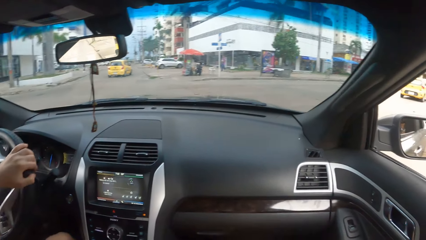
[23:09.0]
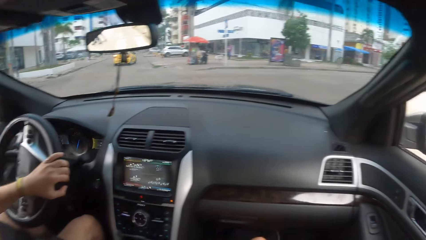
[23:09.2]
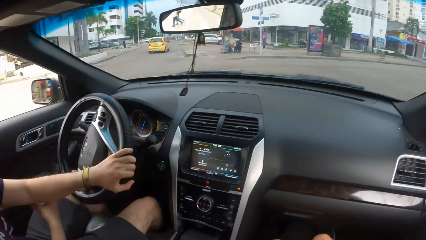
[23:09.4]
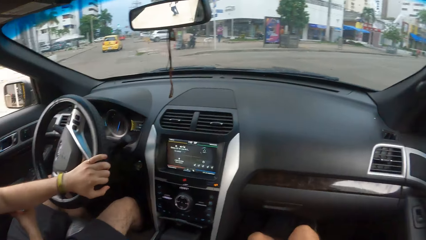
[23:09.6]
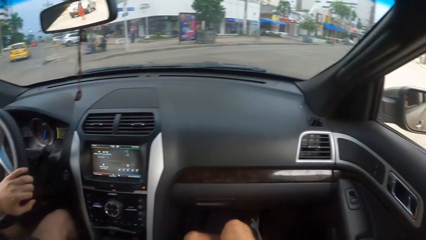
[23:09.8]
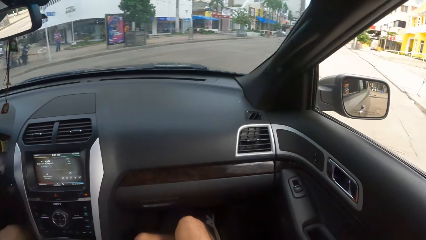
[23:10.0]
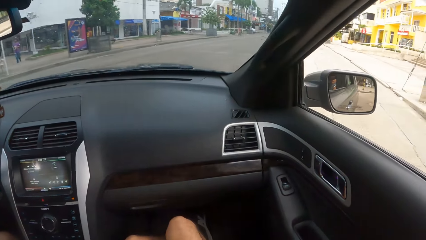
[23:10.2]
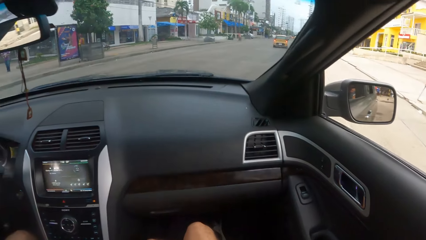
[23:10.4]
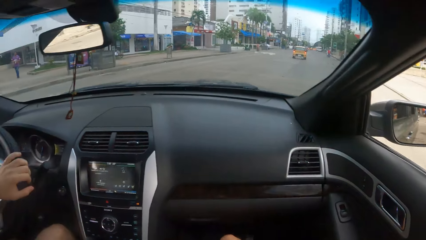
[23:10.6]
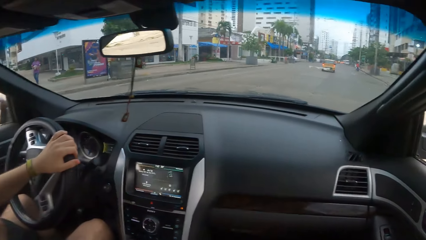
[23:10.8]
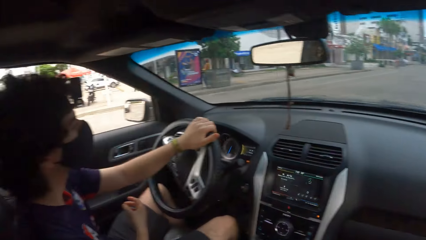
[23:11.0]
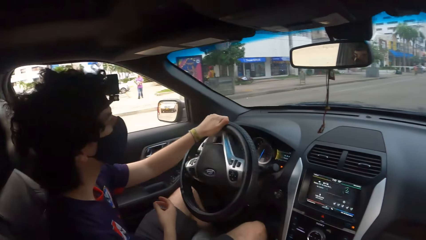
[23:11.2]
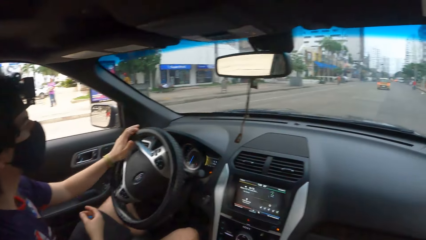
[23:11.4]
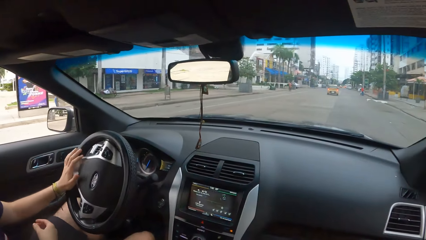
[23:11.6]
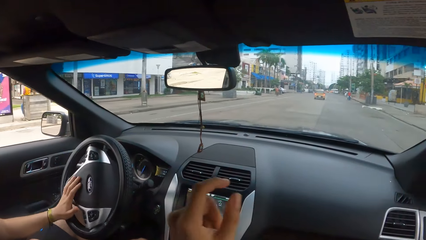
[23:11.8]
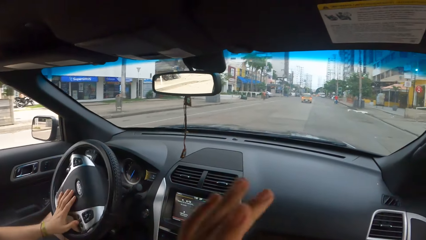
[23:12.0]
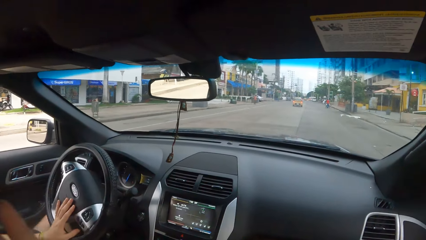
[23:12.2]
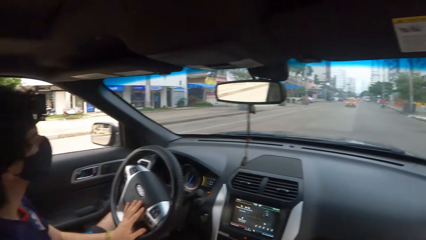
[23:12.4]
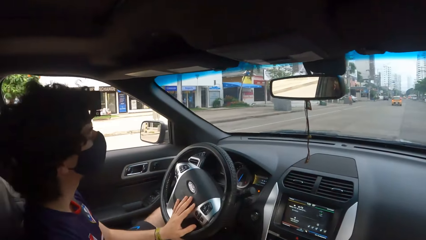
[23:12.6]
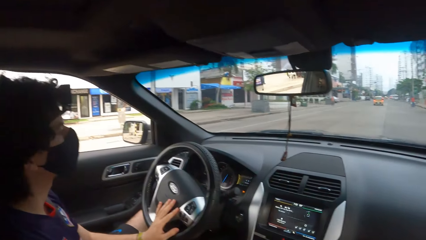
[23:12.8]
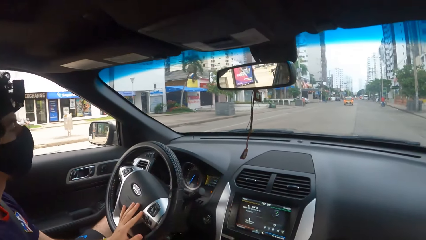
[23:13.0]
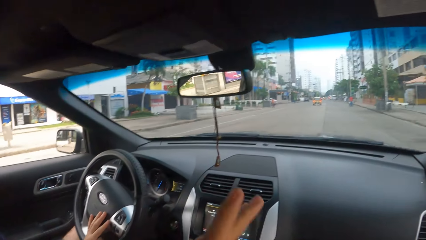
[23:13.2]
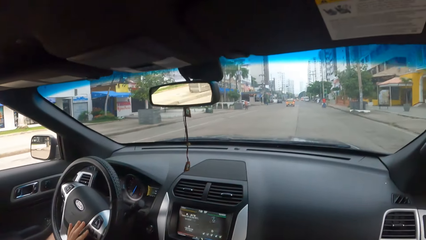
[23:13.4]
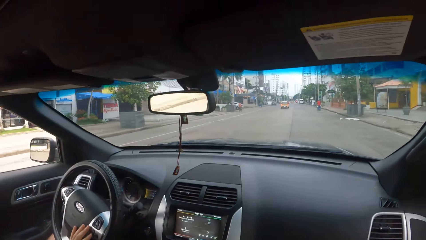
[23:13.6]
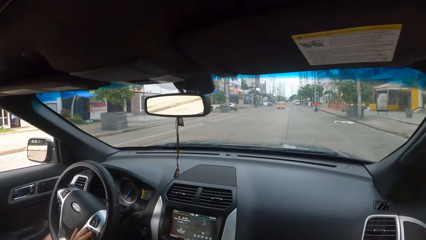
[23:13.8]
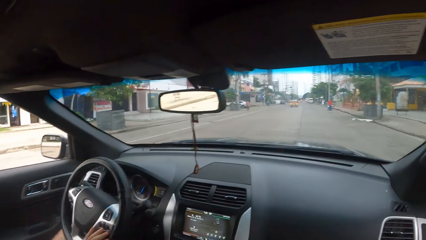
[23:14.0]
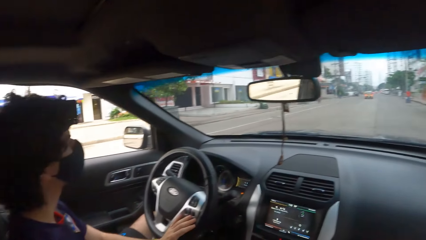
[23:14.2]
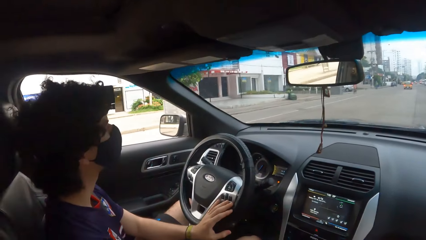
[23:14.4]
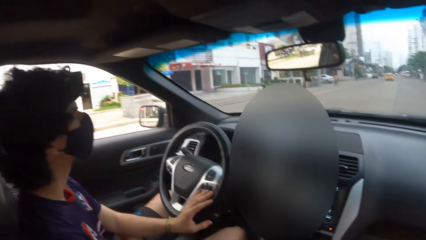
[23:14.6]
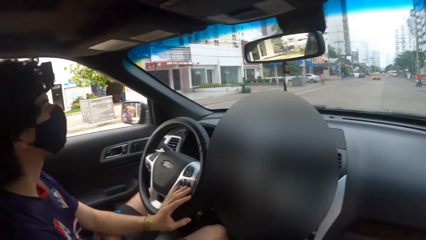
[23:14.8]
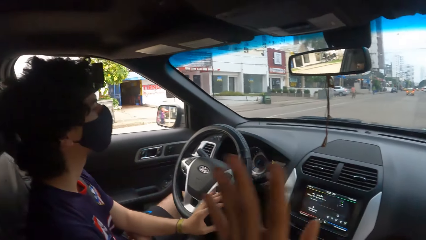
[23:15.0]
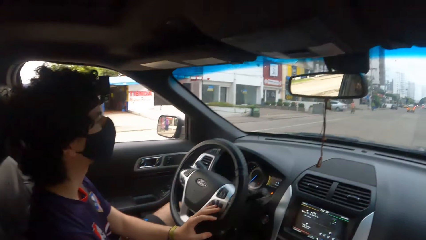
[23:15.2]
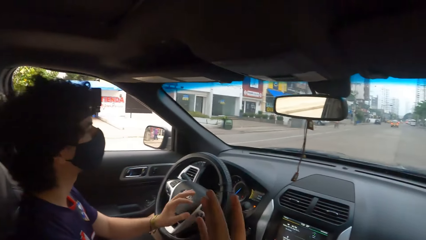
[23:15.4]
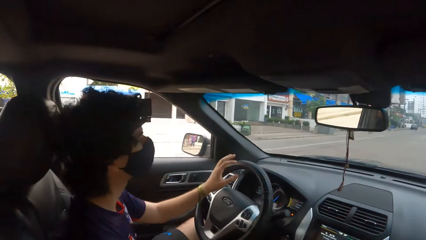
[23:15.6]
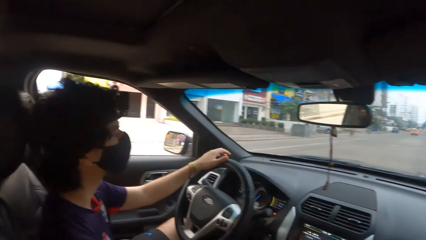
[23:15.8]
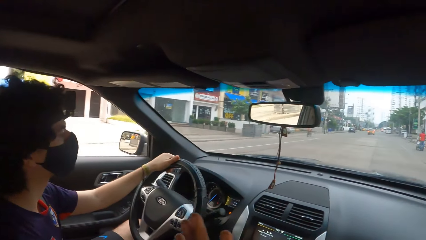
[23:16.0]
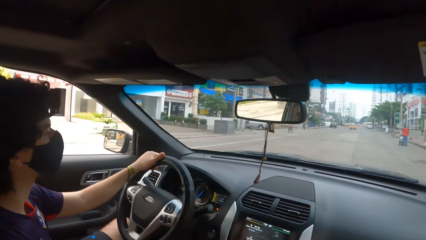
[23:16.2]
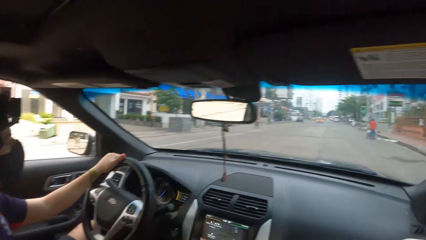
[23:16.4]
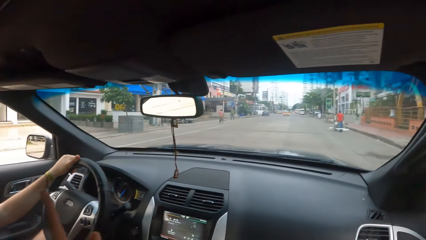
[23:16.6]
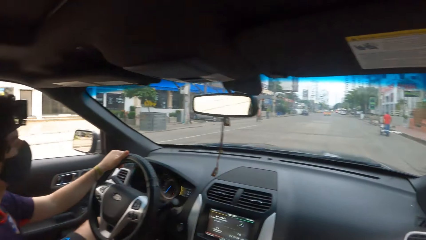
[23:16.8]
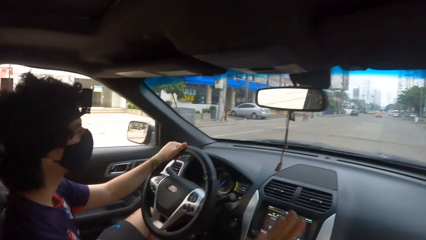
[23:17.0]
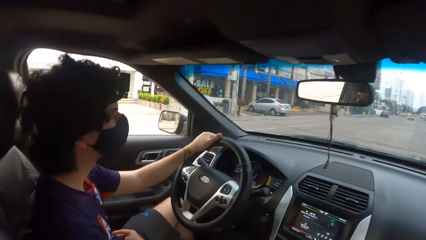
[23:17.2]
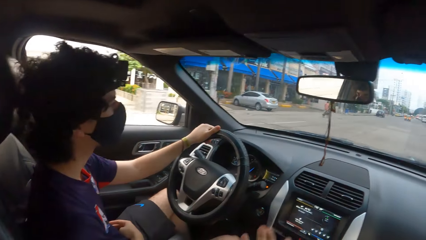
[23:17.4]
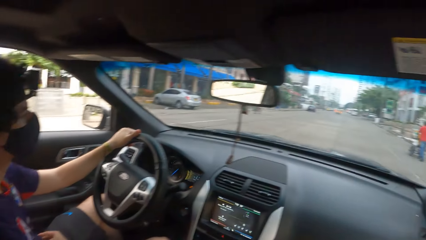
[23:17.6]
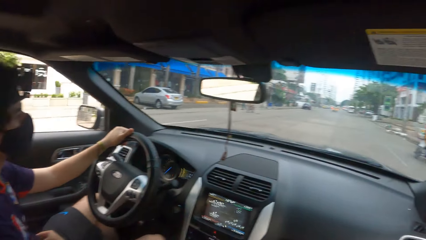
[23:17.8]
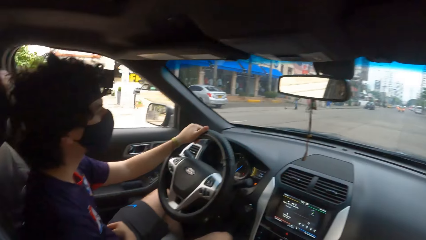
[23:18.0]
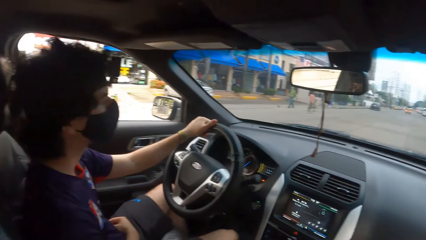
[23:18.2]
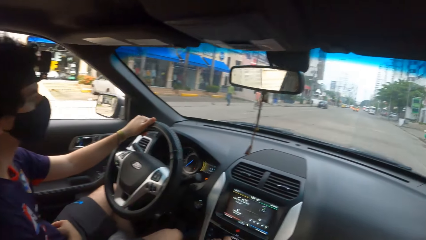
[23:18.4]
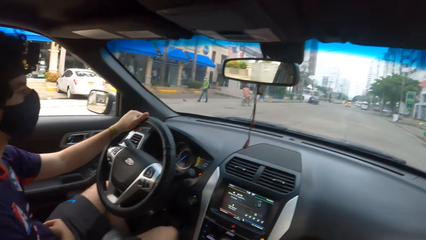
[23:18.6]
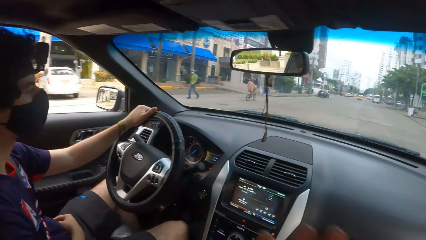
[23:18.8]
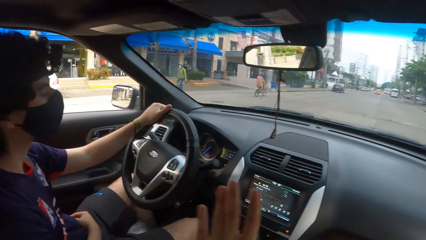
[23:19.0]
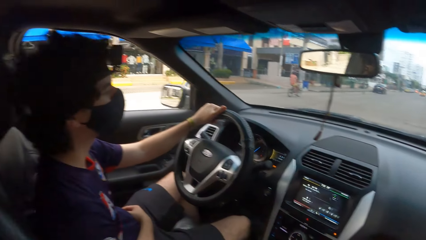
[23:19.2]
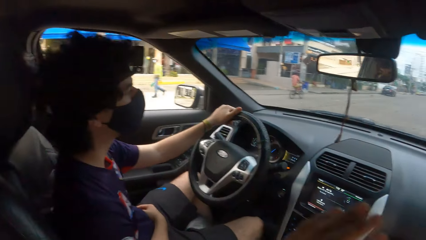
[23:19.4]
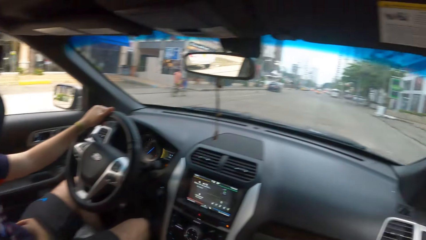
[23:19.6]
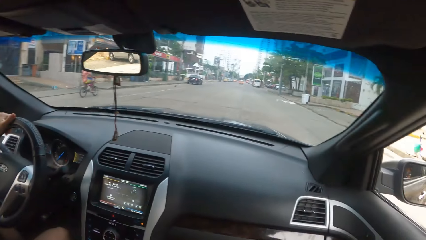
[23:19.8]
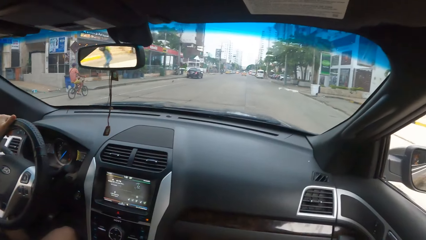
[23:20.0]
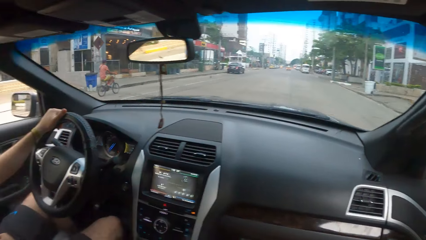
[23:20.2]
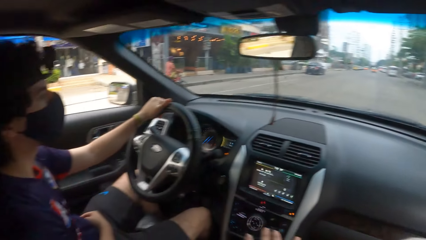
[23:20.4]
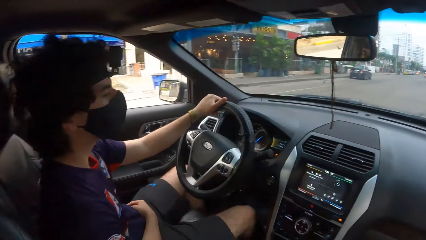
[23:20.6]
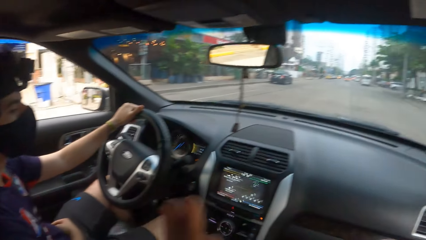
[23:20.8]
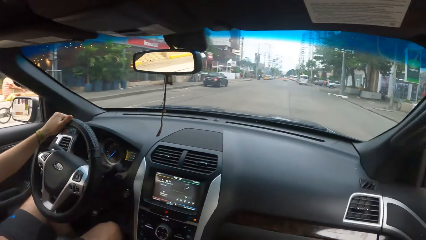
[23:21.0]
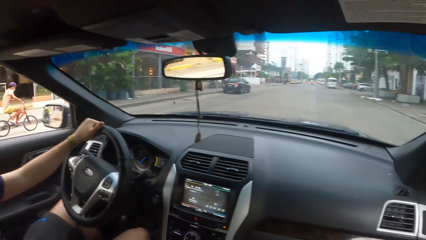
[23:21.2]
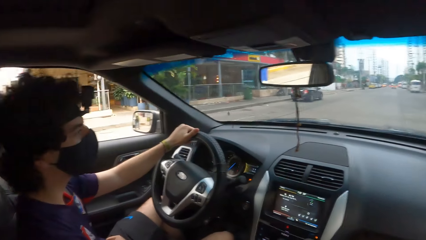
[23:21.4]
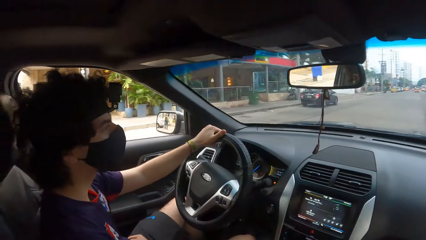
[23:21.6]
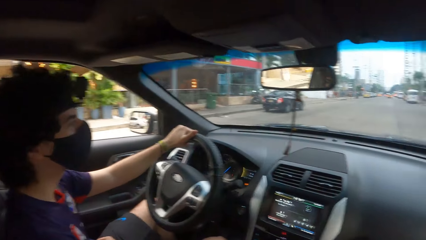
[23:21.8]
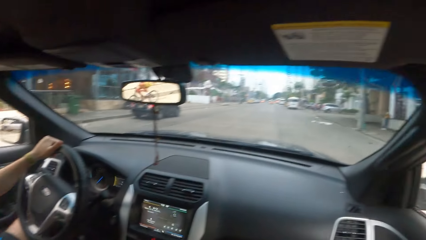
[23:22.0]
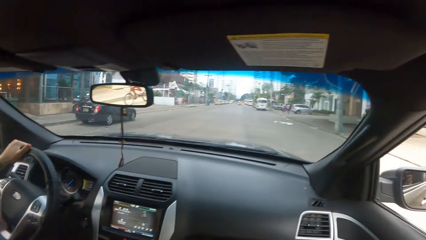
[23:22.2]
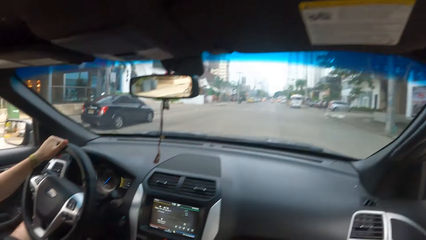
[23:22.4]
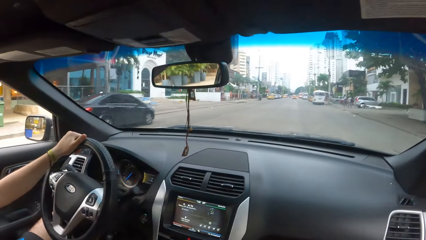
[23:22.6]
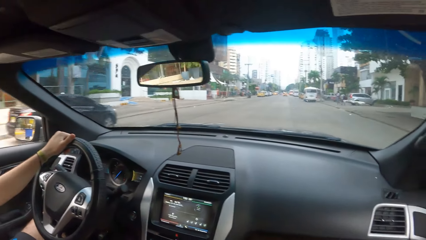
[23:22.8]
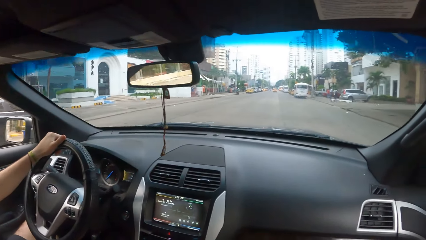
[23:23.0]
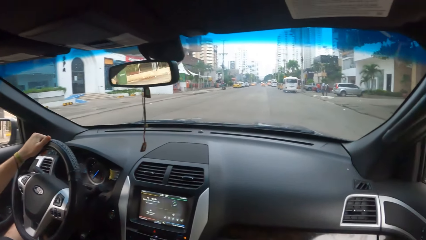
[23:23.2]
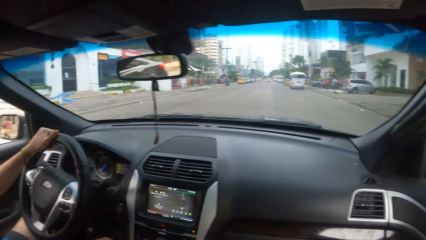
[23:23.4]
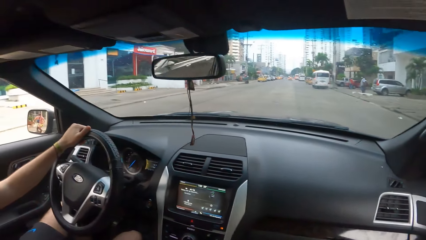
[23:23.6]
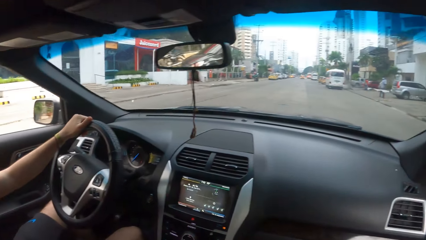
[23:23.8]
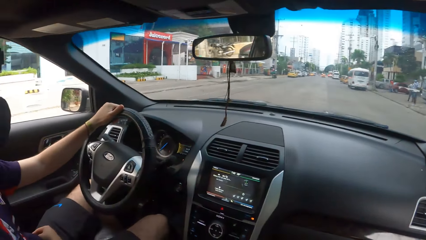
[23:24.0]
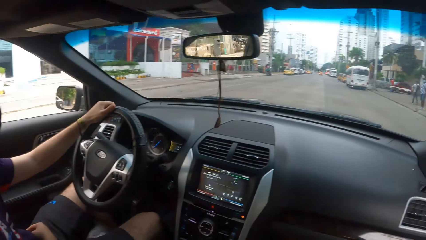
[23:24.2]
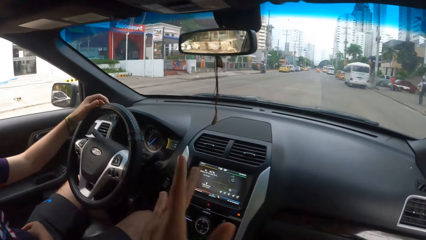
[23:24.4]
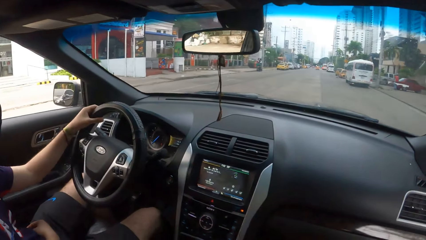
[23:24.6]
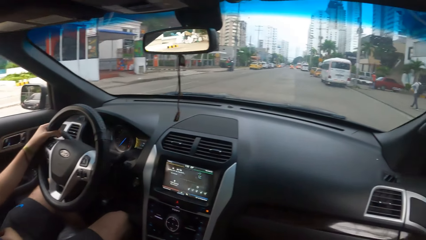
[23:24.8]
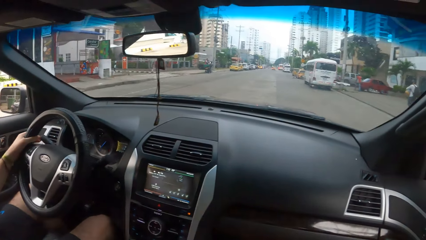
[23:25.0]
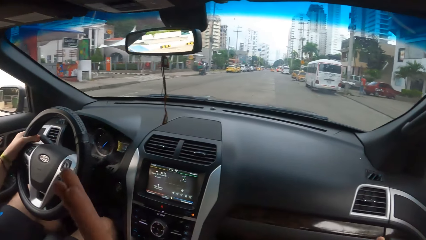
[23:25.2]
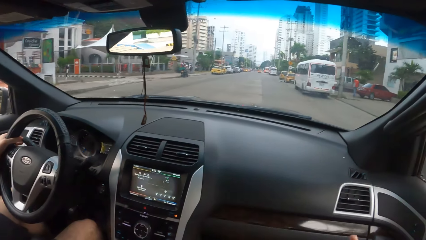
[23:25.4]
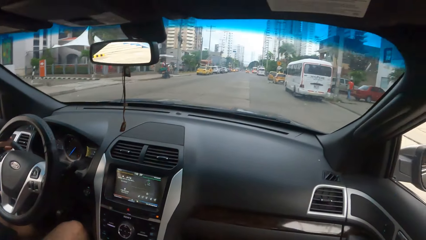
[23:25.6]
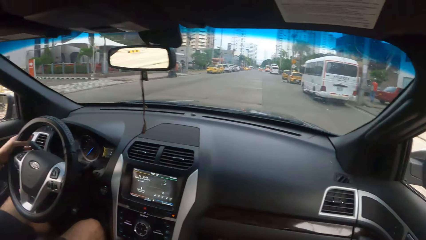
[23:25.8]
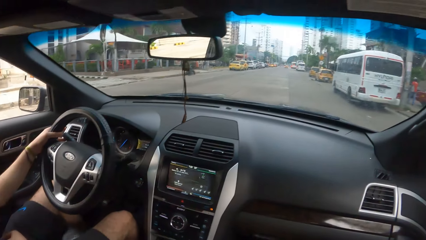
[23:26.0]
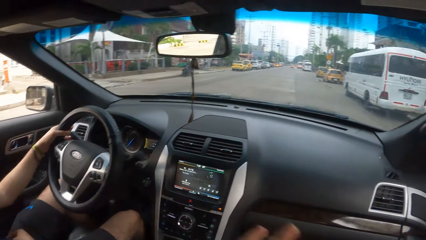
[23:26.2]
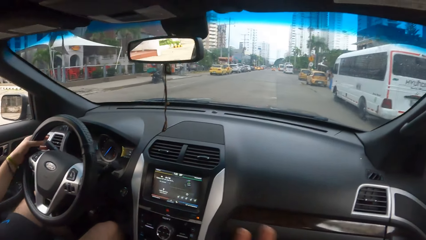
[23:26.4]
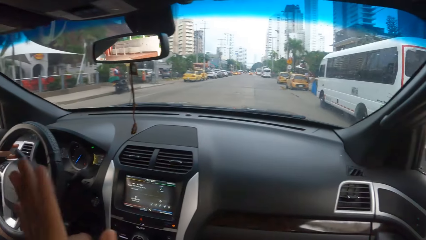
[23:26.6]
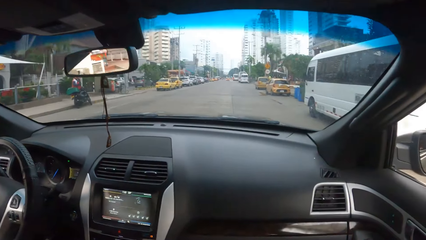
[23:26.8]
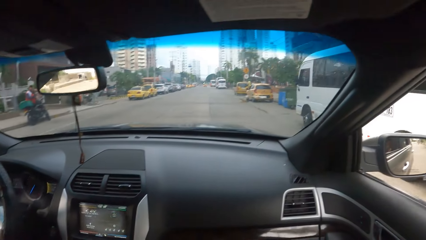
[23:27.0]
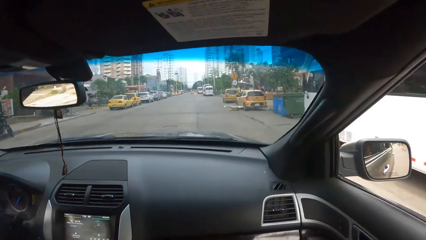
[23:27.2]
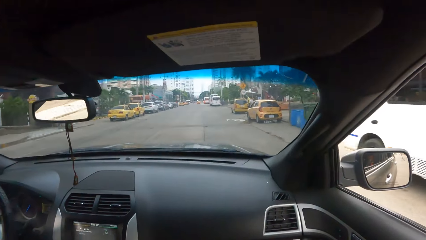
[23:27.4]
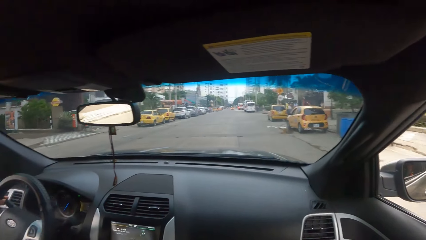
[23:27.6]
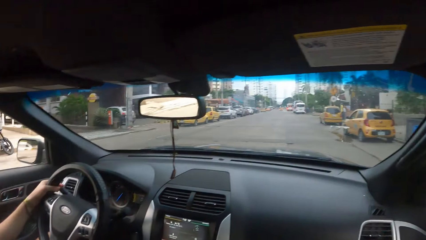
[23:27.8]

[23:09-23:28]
The camera wearer looks at the road. A man drives a car. The camera wearer shakes the left hand. They look at the road. The man drives the car.
